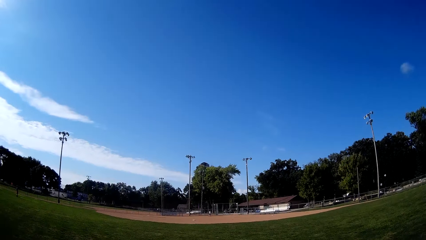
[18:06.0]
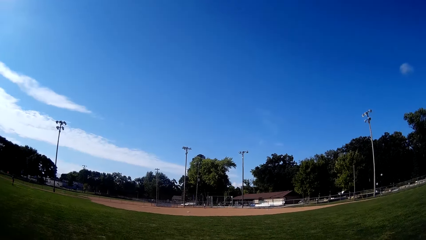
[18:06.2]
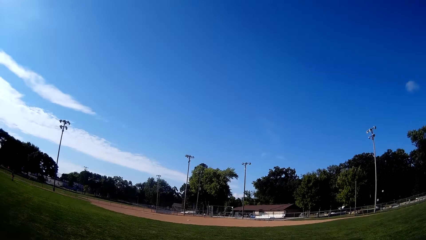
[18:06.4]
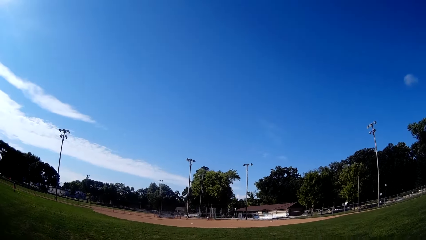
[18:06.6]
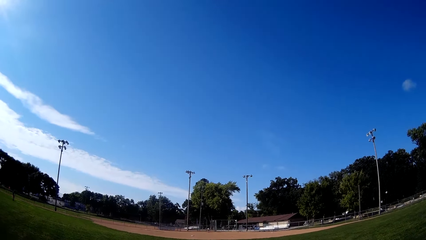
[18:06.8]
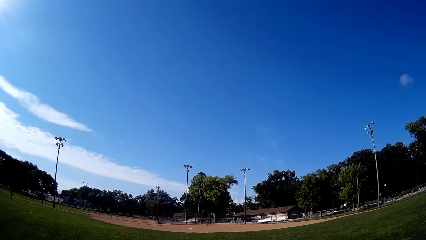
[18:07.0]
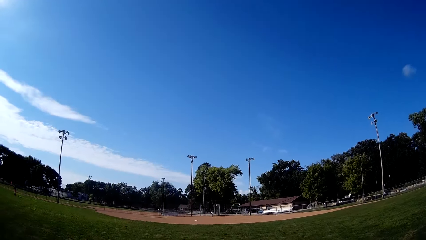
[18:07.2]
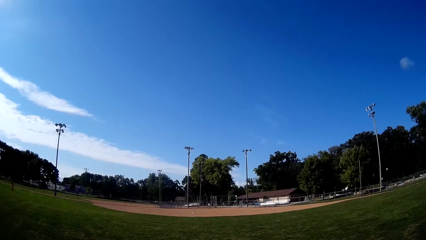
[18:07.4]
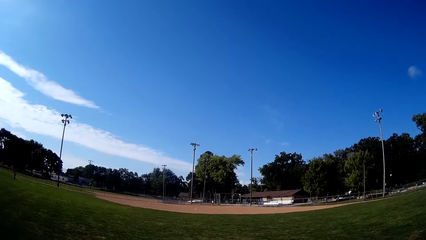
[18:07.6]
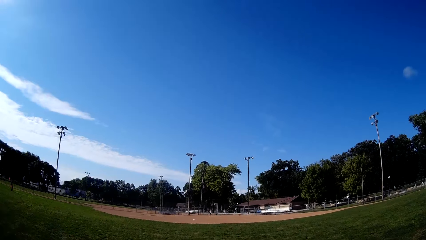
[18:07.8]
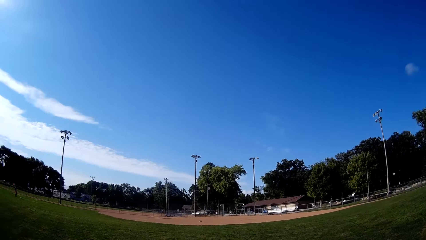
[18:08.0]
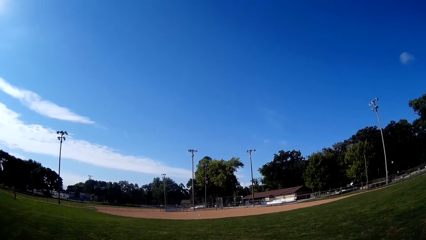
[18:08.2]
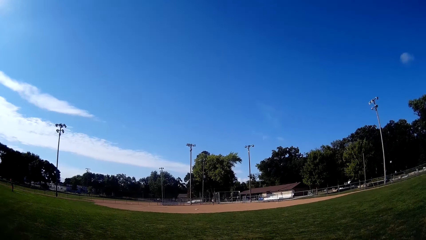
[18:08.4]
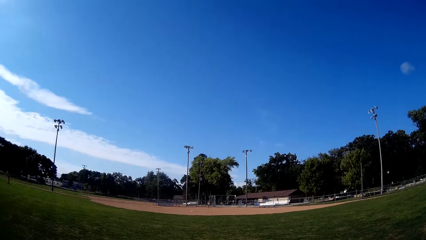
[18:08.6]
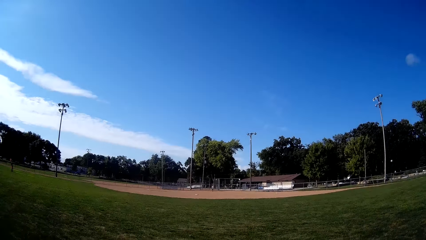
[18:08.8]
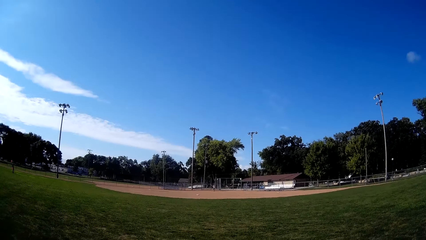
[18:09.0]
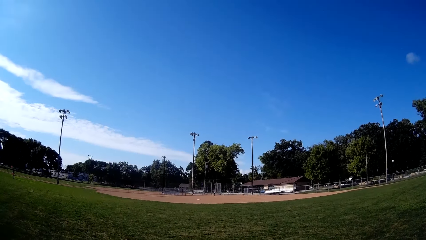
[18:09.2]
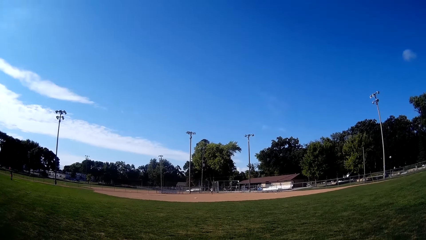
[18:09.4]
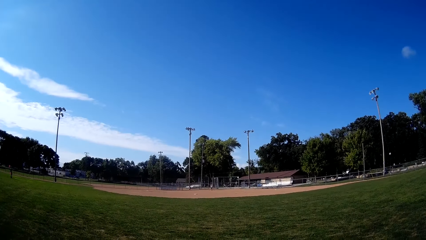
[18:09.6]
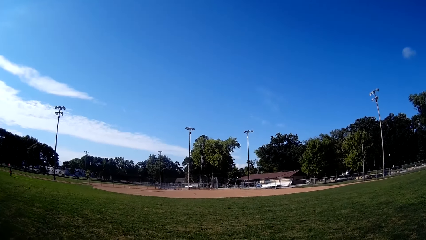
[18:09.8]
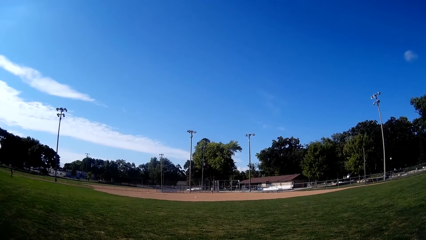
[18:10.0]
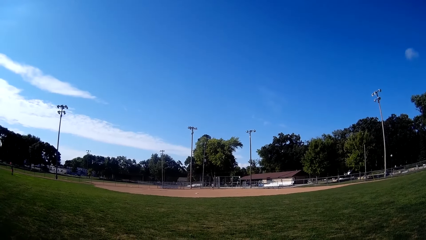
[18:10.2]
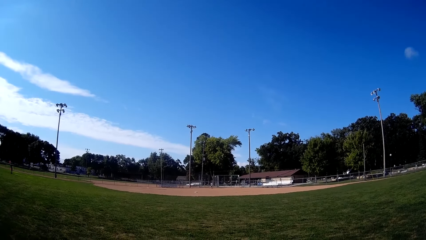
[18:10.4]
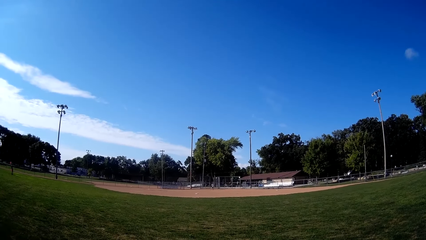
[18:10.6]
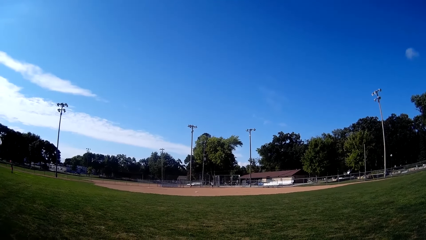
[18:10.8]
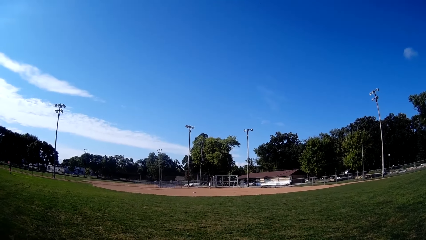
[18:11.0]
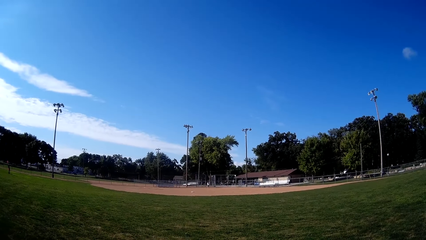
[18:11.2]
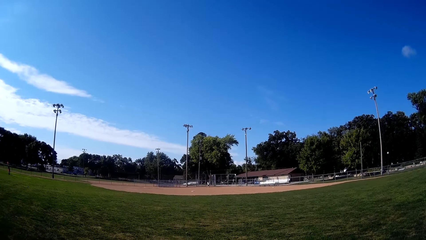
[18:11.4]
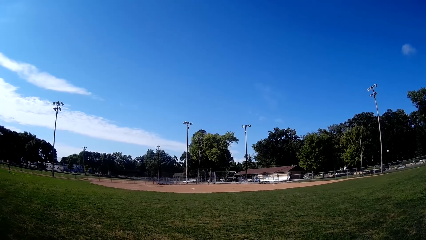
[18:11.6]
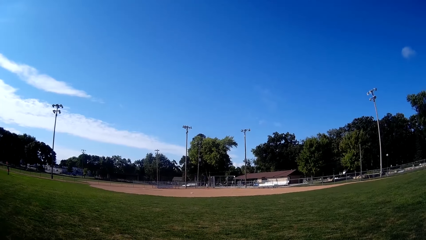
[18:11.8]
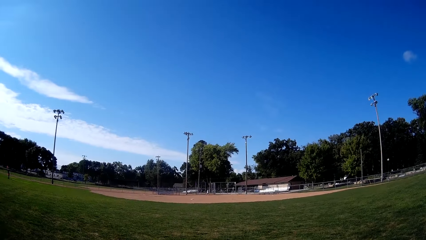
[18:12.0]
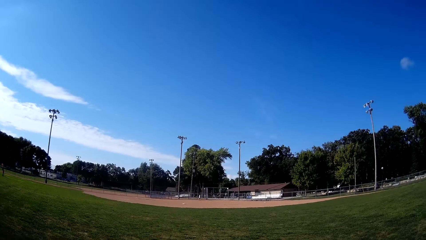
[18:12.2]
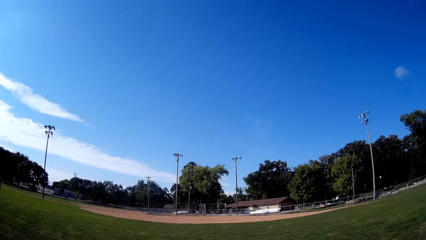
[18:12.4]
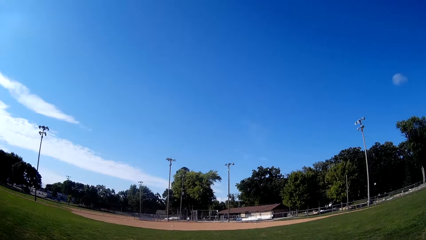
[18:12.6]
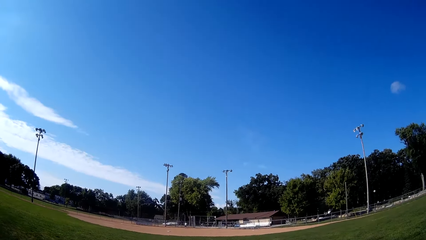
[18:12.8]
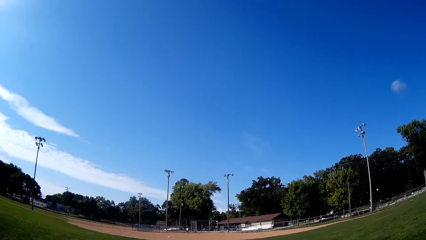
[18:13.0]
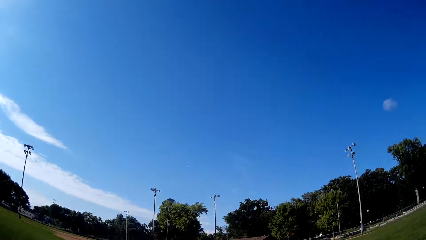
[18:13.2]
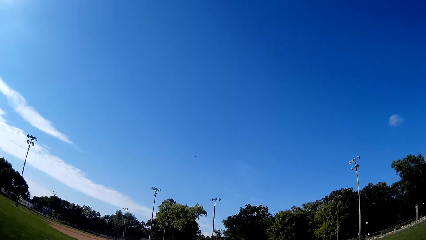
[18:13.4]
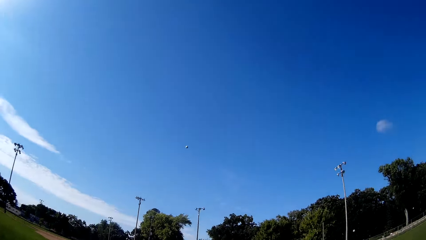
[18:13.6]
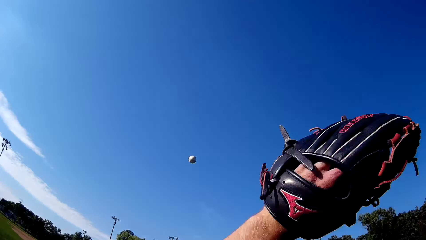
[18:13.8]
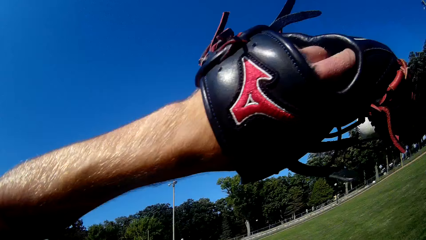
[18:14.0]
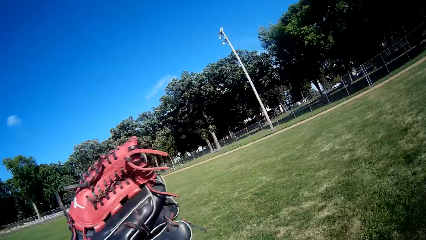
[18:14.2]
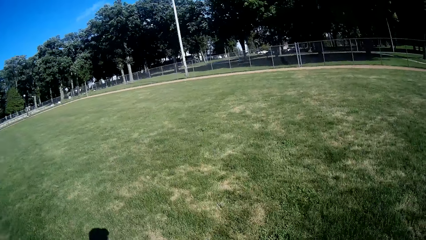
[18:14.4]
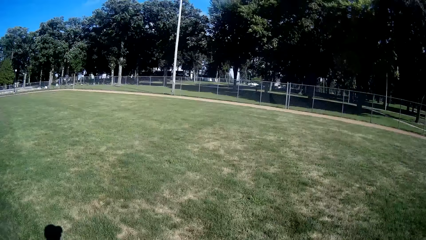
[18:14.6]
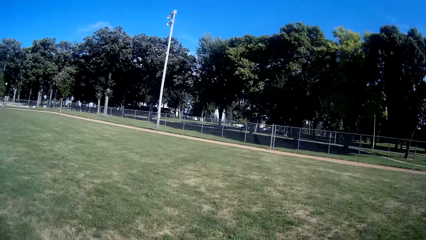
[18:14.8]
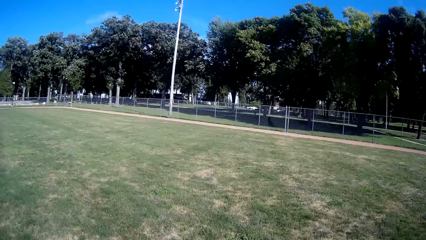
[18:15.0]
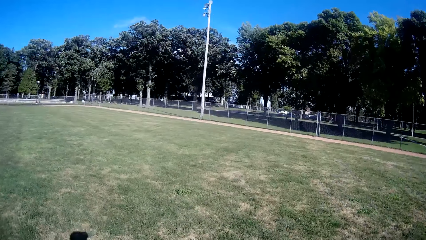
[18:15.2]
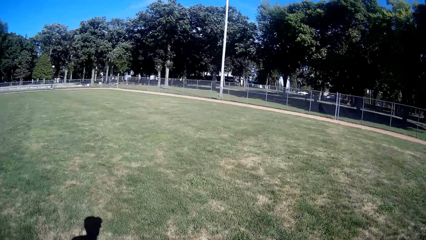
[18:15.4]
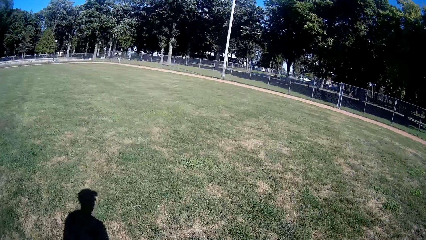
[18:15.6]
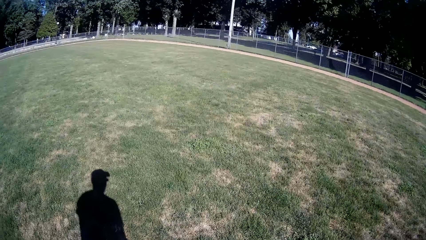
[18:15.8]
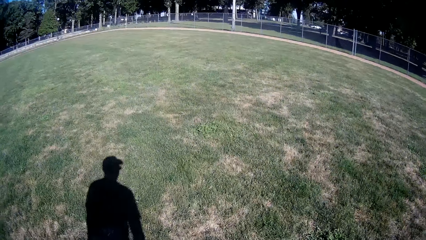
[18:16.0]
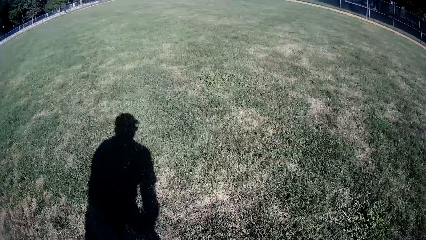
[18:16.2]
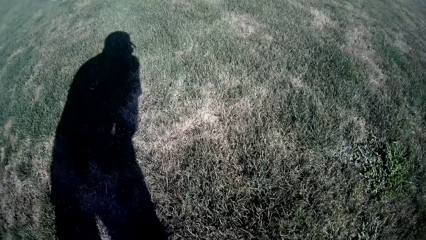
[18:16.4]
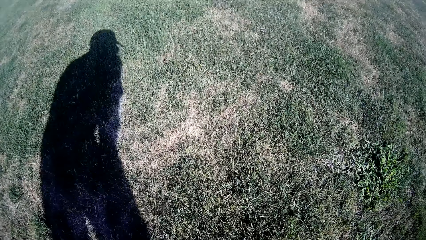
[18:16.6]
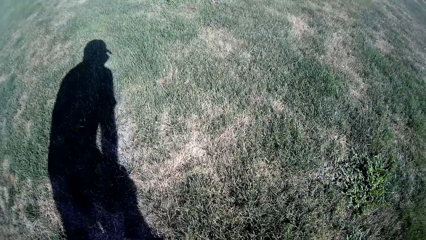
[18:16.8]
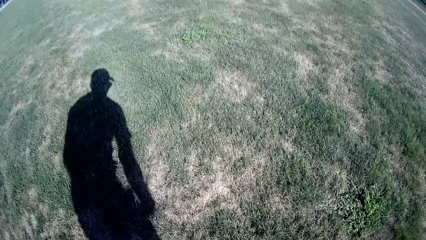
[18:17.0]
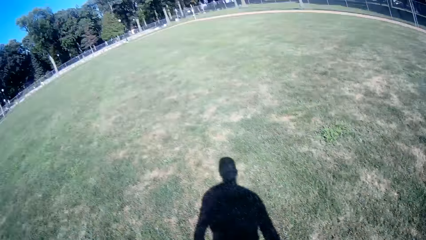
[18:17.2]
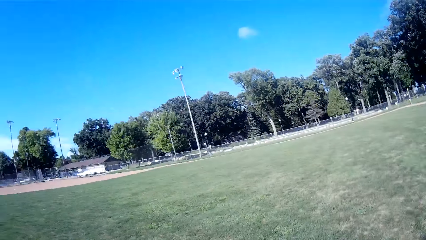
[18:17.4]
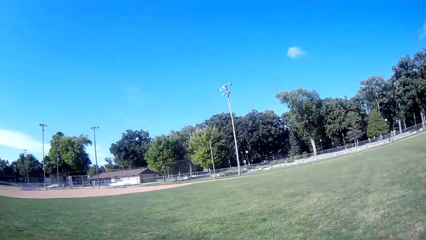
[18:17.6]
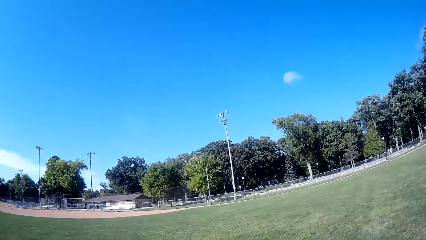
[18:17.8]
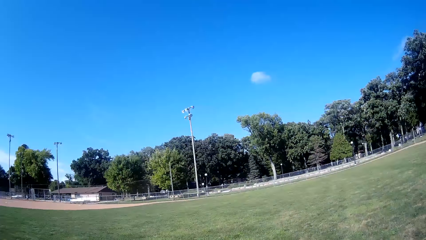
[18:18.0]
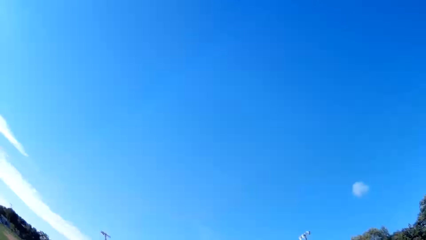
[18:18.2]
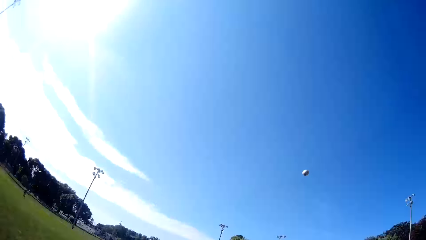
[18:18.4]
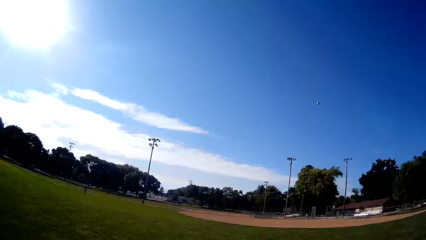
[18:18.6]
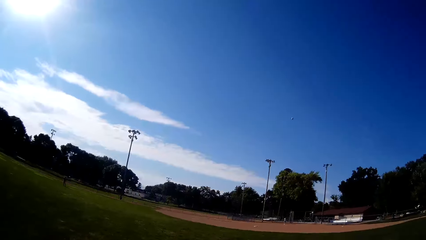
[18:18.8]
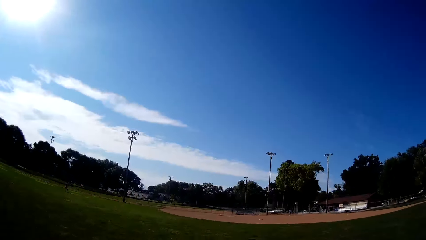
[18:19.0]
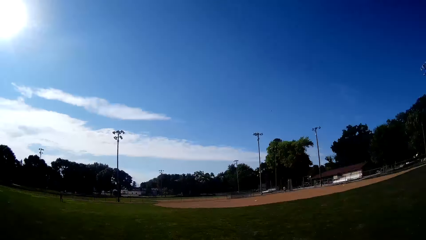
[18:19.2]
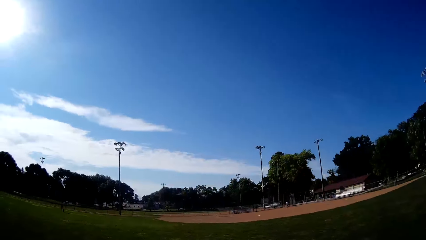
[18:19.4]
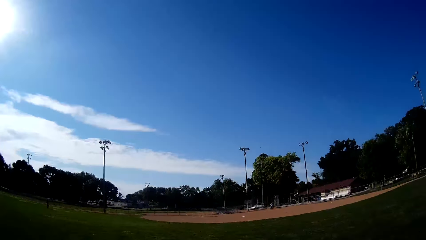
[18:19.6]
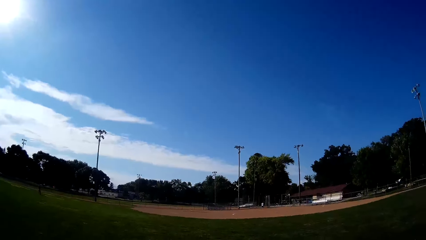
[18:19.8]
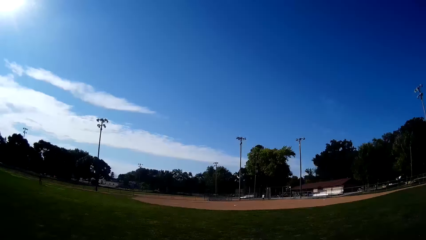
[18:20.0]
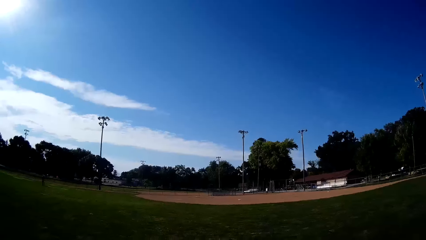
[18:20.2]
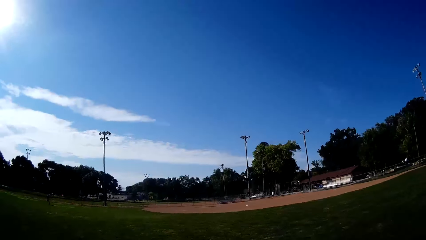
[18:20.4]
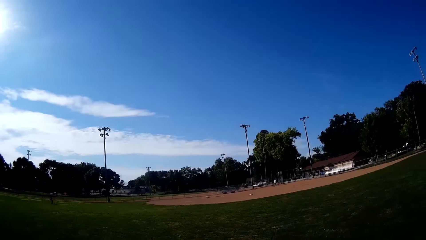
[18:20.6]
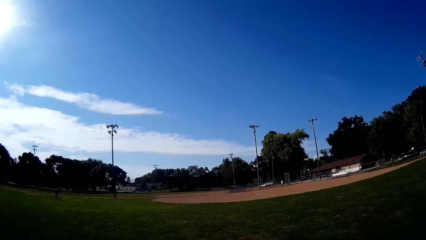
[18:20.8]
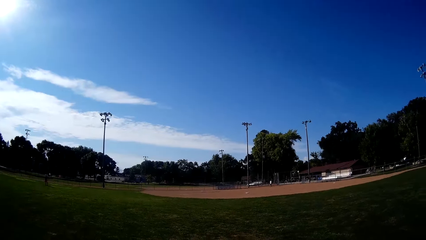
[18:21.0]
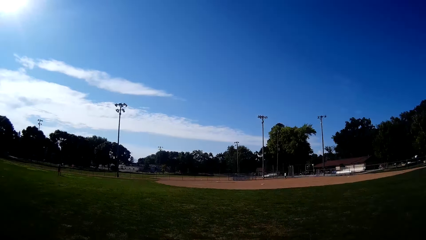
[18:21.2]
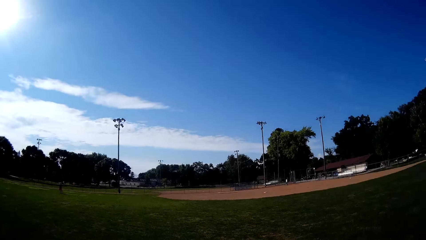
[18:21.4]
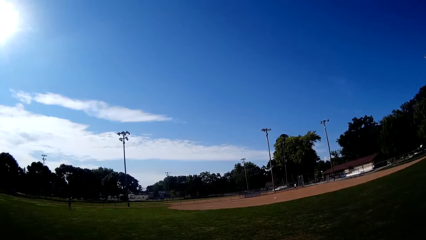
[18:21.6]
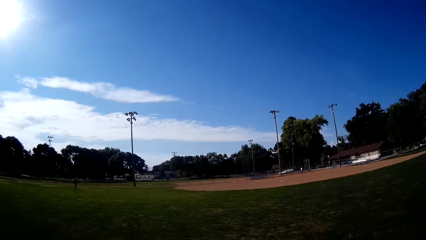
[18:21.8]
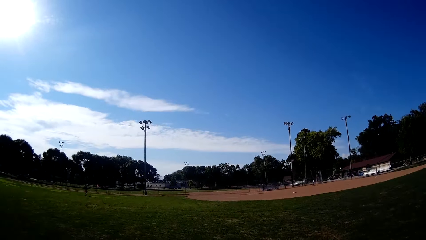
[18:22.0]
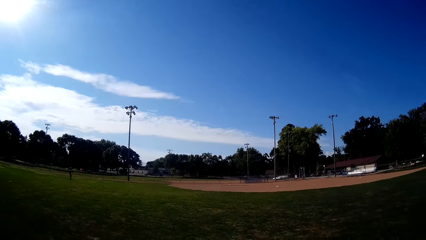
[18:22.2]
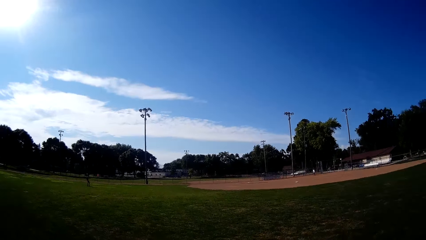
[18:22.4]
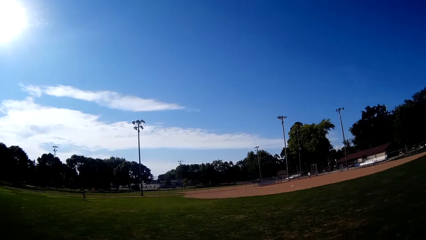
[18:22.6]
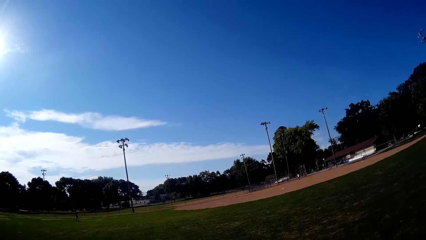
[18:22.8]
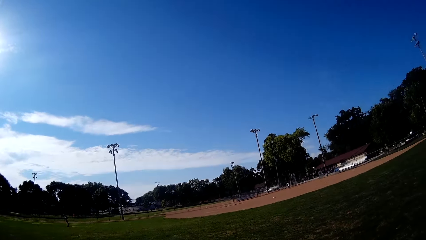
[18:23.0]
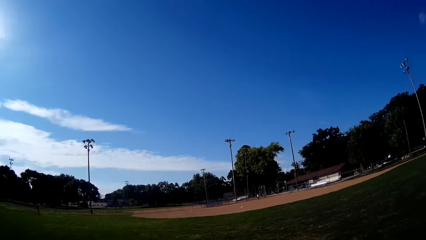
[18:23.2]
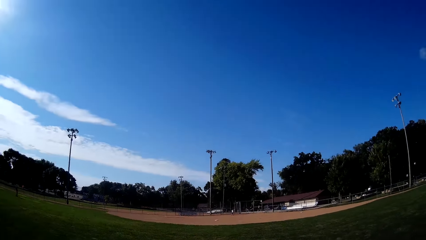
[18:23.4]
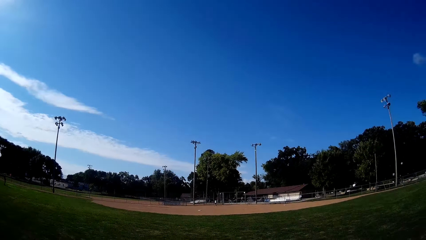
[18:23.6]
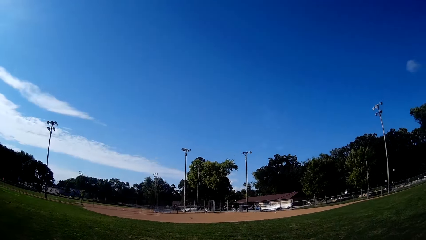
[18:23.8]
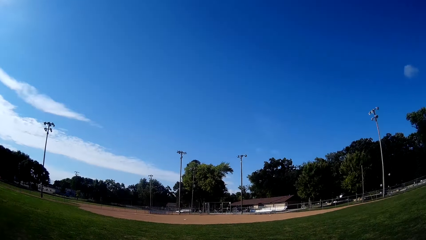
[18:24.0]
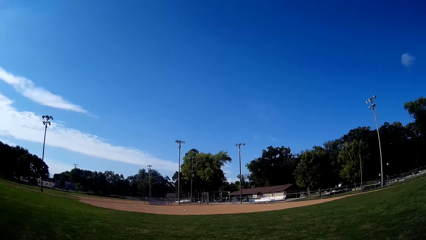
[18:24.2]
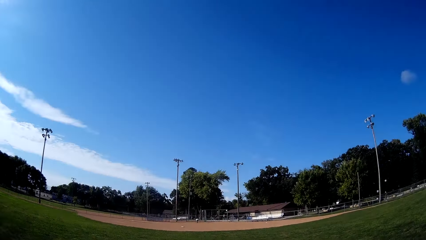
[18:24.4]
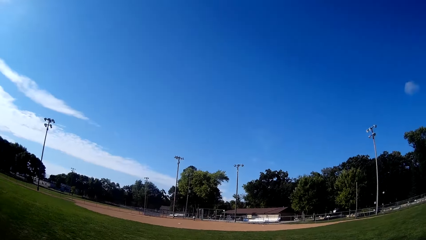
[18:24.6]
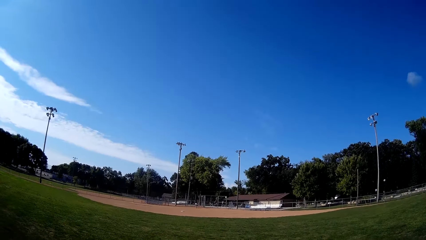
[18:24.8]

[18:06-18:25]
A man picks up the ball. The man bats the baseball to the camera wearer. The camera wearer blocks the baseball with the glove in his hand. He hits the ball with the hand. He converses. He walks around the field. He picks up the baseball. He pitches the baseball to the man.
